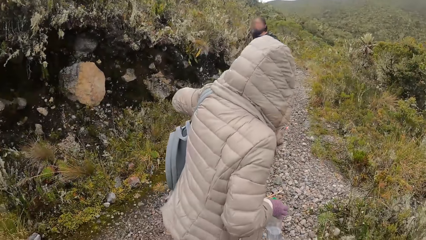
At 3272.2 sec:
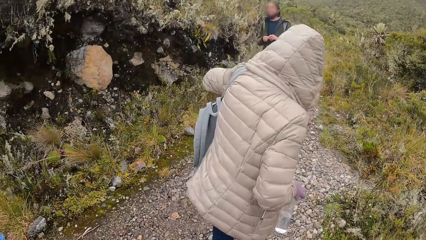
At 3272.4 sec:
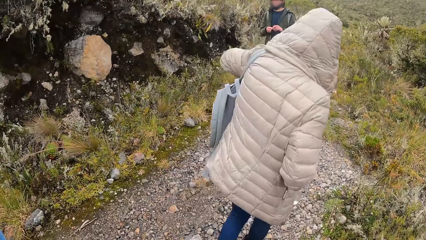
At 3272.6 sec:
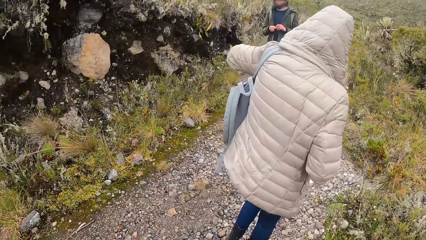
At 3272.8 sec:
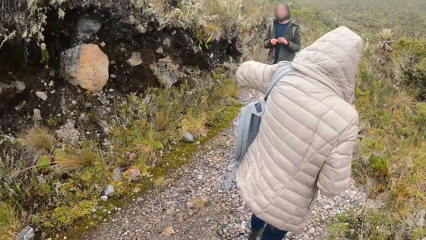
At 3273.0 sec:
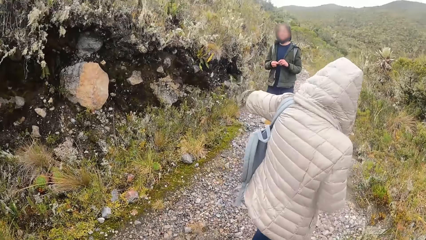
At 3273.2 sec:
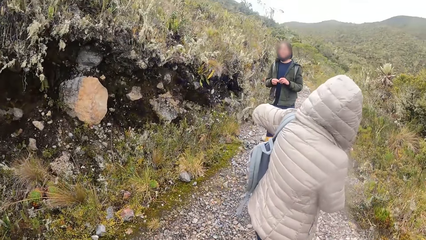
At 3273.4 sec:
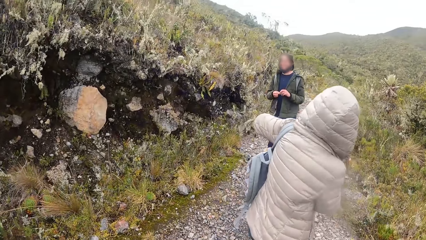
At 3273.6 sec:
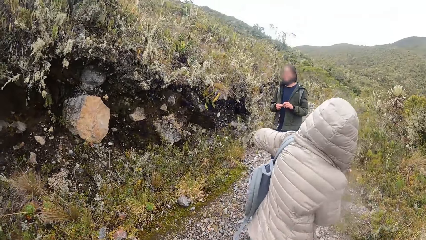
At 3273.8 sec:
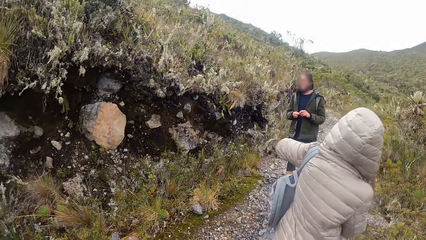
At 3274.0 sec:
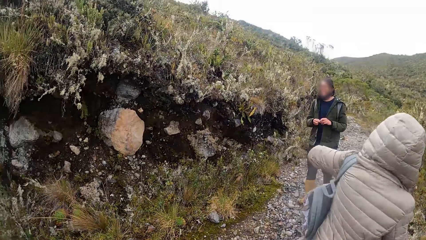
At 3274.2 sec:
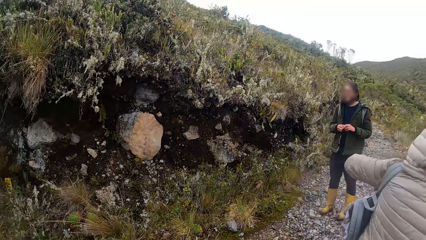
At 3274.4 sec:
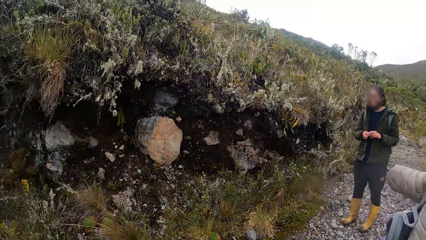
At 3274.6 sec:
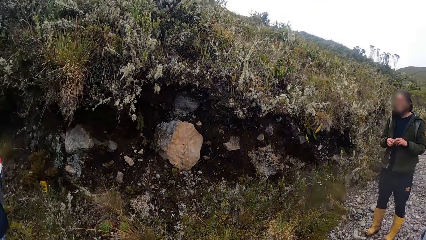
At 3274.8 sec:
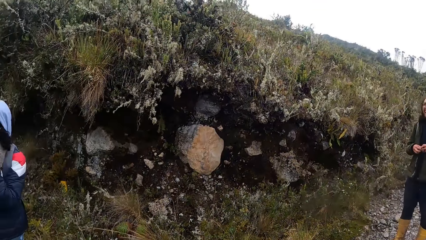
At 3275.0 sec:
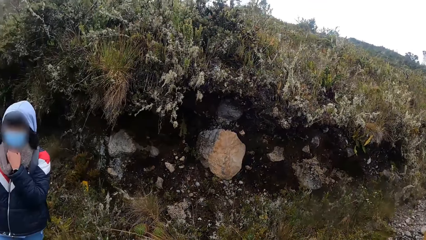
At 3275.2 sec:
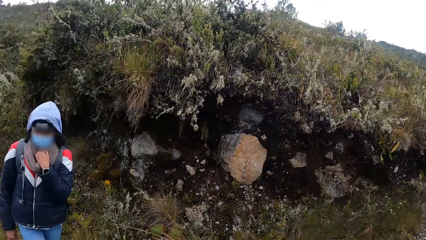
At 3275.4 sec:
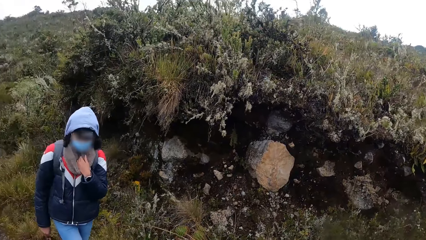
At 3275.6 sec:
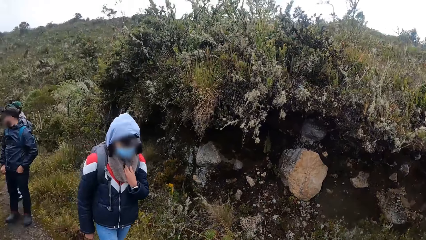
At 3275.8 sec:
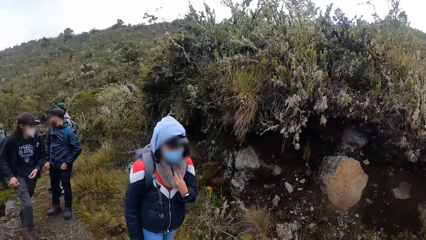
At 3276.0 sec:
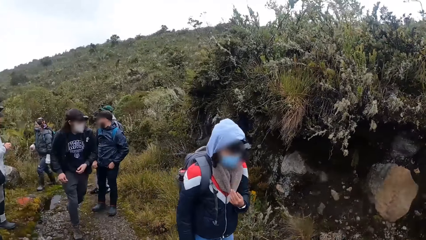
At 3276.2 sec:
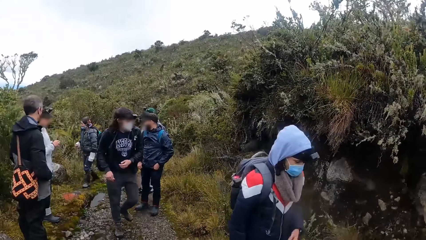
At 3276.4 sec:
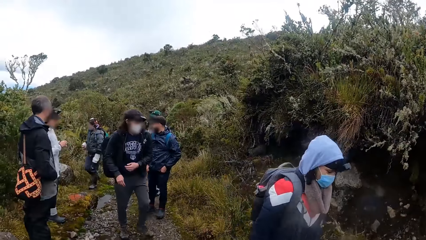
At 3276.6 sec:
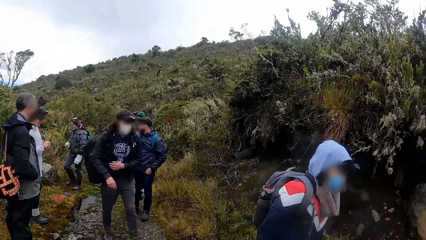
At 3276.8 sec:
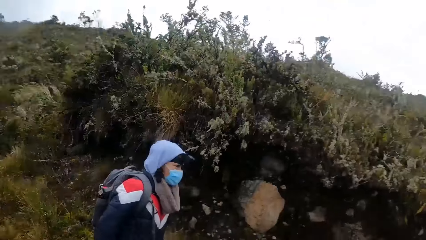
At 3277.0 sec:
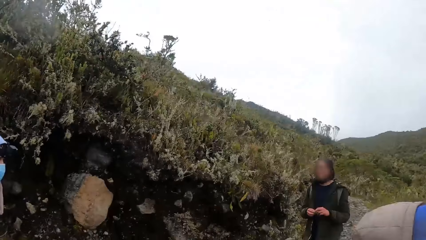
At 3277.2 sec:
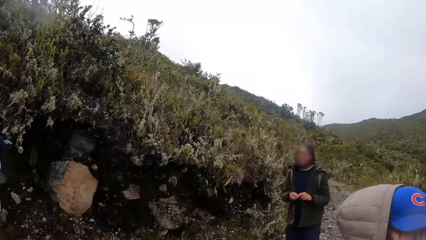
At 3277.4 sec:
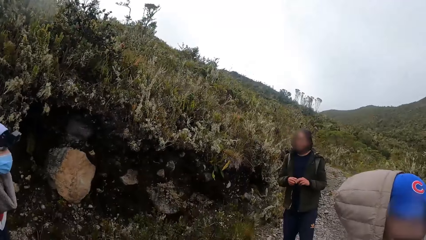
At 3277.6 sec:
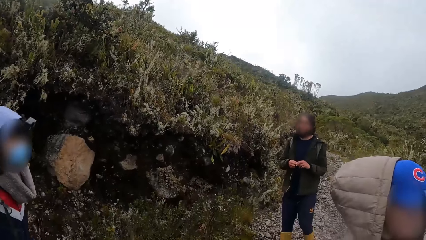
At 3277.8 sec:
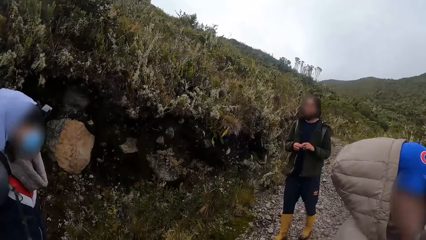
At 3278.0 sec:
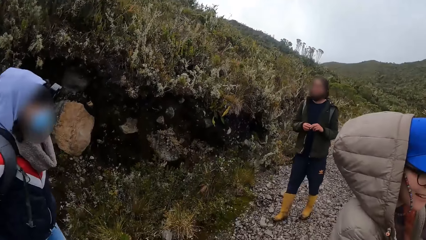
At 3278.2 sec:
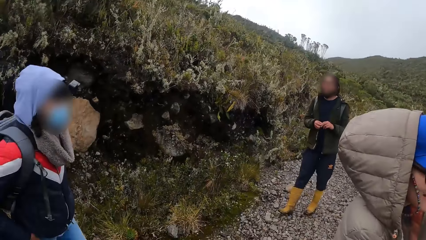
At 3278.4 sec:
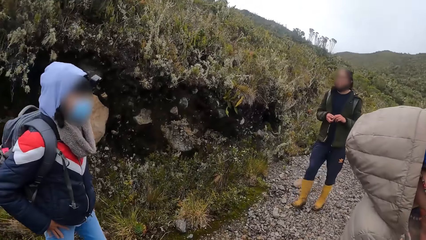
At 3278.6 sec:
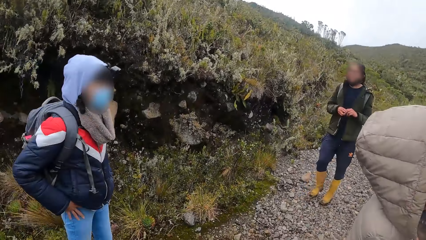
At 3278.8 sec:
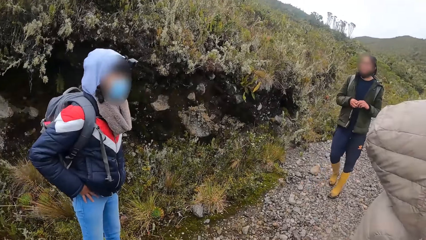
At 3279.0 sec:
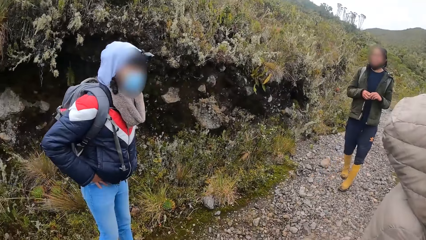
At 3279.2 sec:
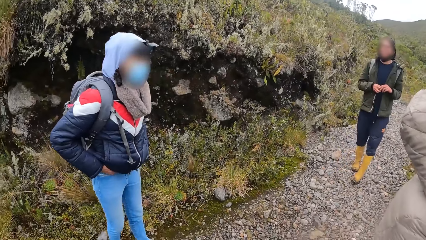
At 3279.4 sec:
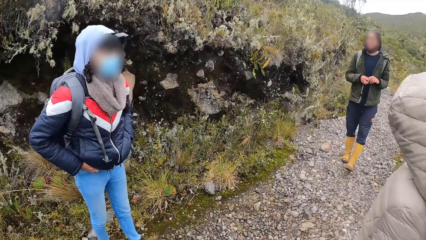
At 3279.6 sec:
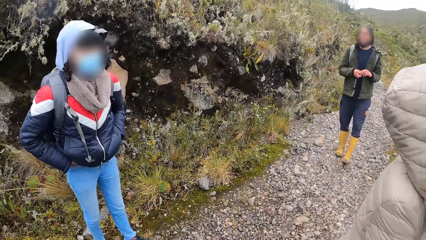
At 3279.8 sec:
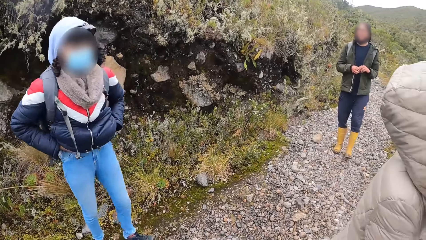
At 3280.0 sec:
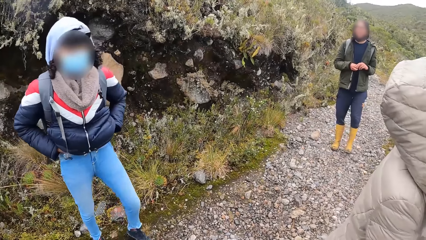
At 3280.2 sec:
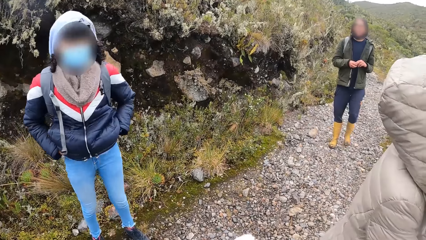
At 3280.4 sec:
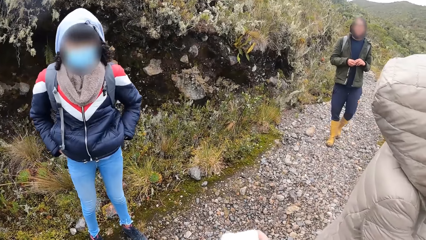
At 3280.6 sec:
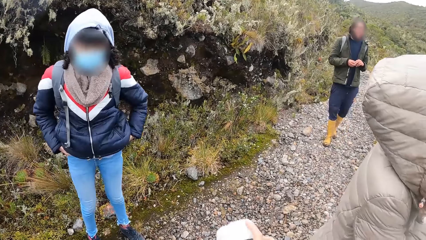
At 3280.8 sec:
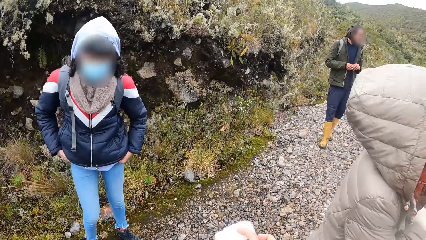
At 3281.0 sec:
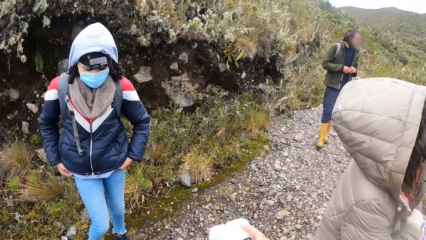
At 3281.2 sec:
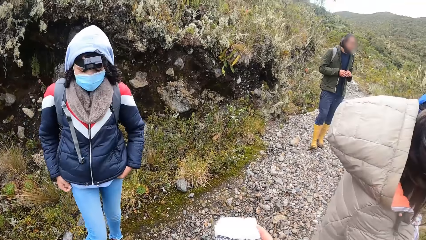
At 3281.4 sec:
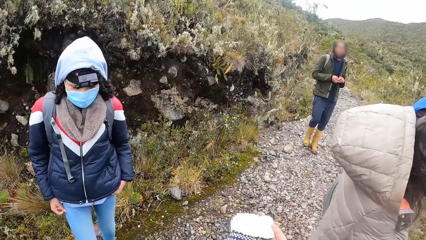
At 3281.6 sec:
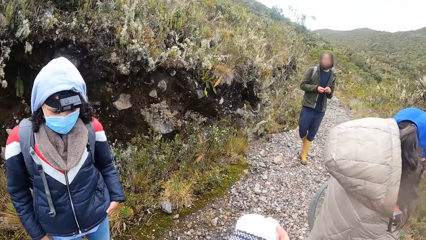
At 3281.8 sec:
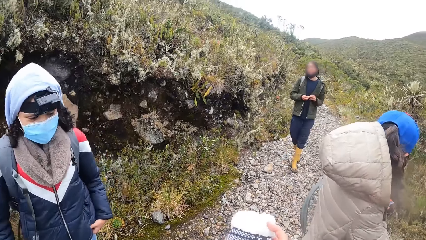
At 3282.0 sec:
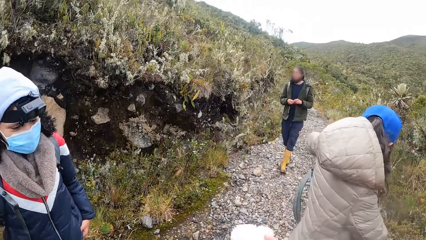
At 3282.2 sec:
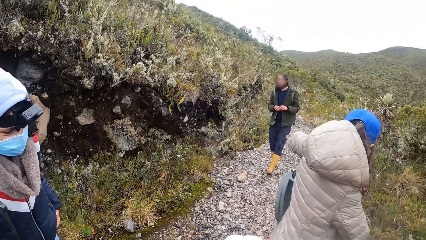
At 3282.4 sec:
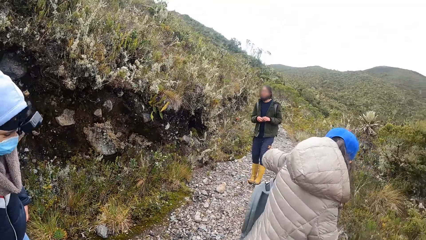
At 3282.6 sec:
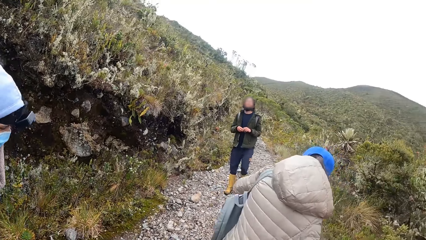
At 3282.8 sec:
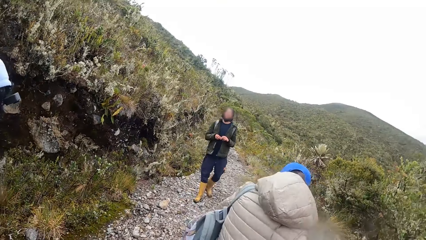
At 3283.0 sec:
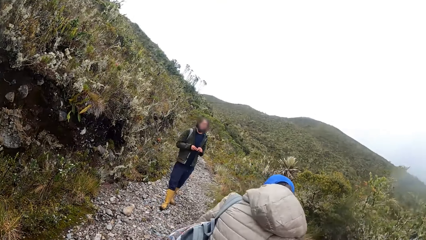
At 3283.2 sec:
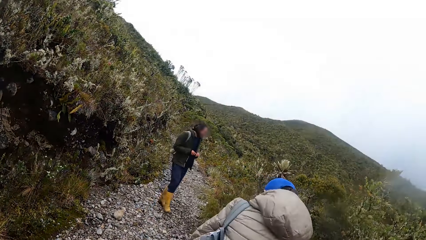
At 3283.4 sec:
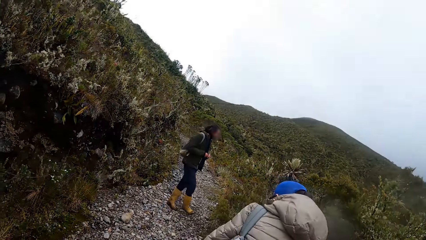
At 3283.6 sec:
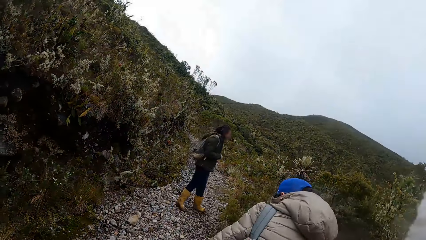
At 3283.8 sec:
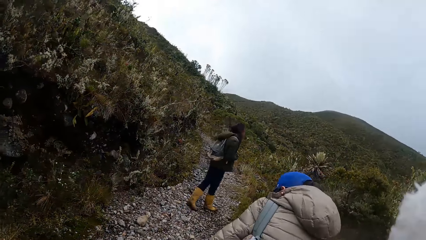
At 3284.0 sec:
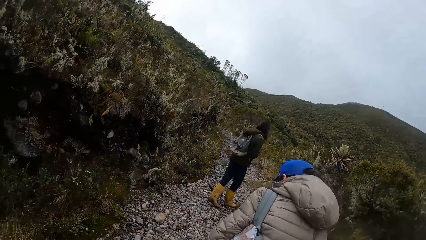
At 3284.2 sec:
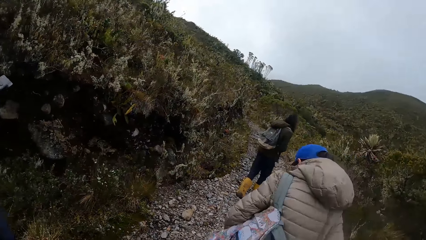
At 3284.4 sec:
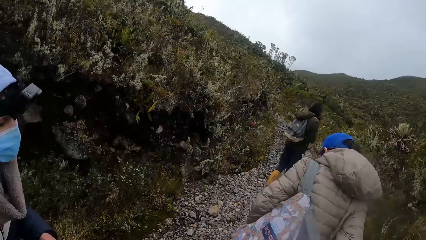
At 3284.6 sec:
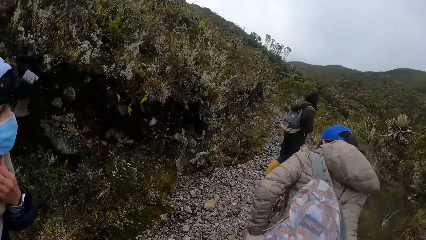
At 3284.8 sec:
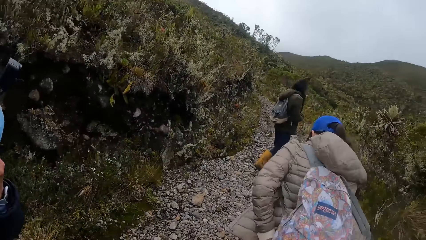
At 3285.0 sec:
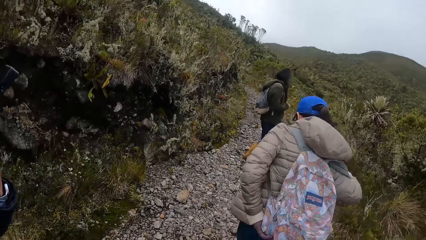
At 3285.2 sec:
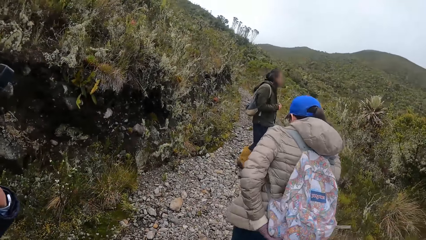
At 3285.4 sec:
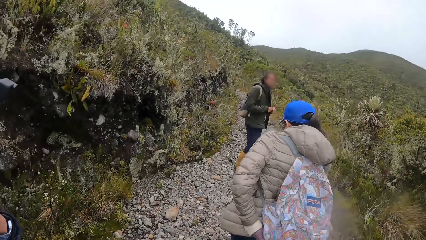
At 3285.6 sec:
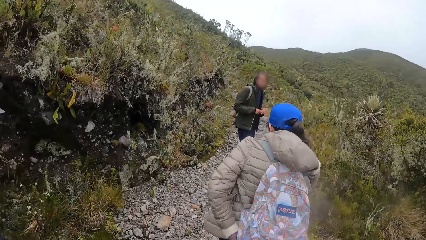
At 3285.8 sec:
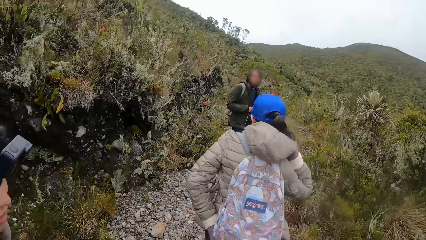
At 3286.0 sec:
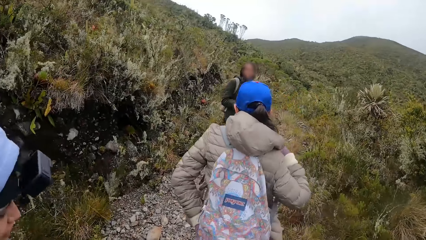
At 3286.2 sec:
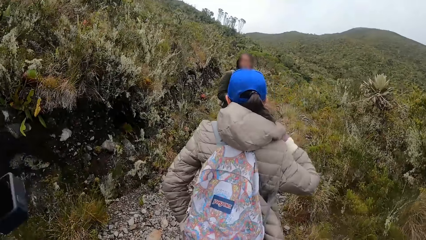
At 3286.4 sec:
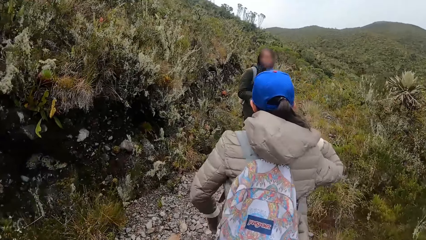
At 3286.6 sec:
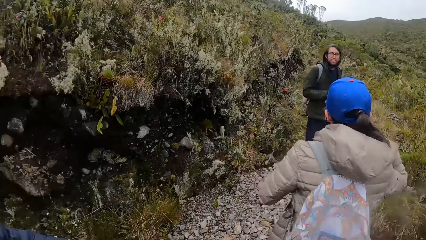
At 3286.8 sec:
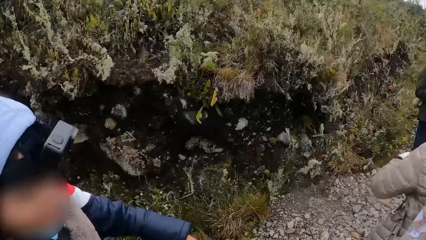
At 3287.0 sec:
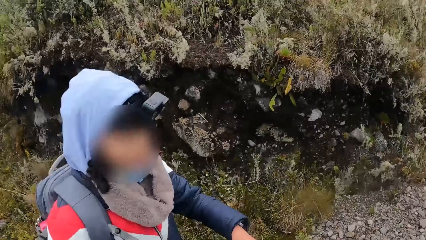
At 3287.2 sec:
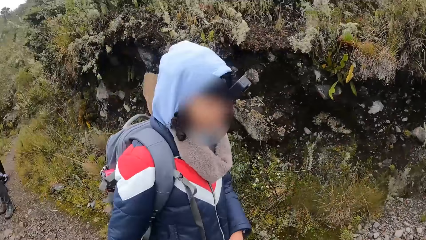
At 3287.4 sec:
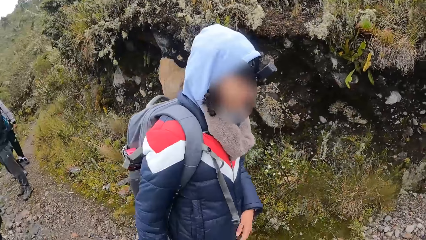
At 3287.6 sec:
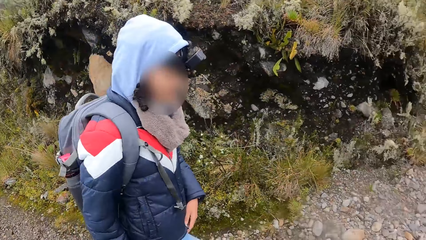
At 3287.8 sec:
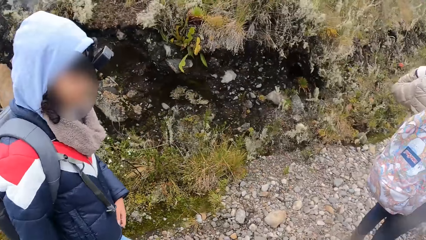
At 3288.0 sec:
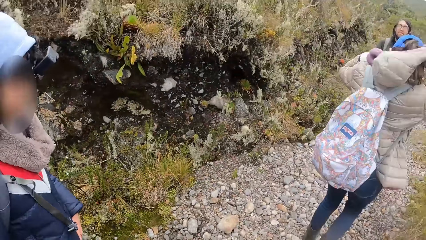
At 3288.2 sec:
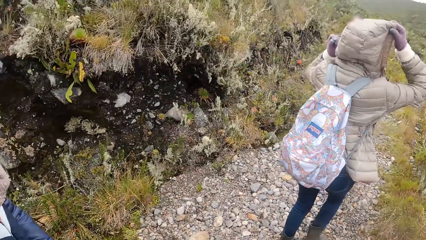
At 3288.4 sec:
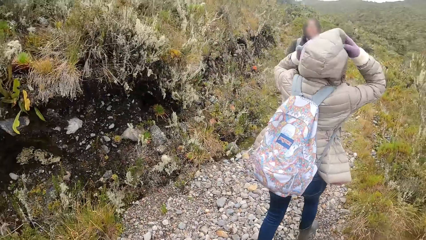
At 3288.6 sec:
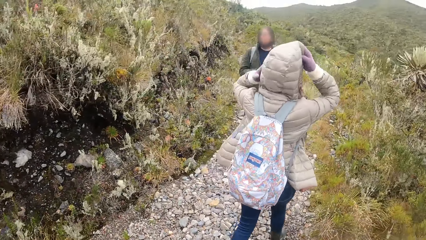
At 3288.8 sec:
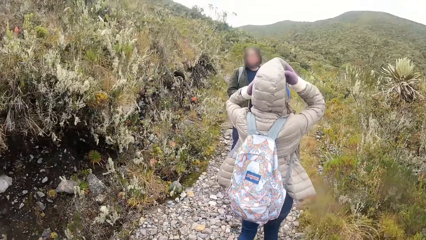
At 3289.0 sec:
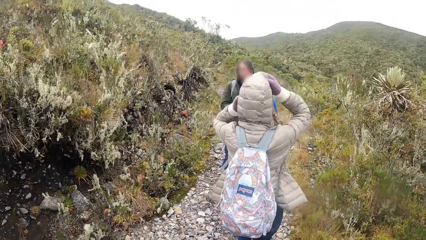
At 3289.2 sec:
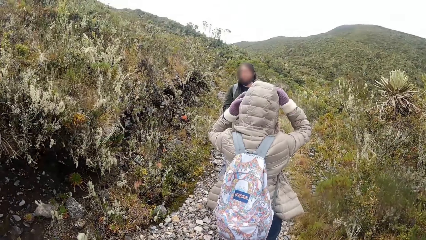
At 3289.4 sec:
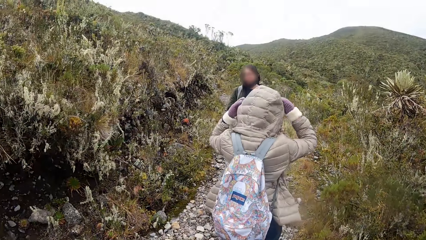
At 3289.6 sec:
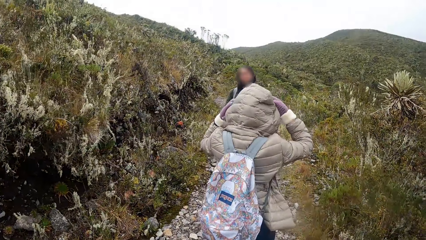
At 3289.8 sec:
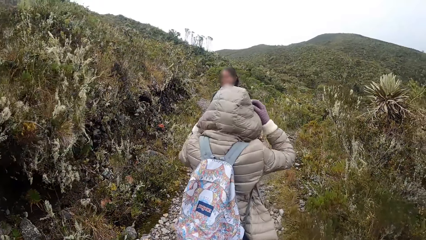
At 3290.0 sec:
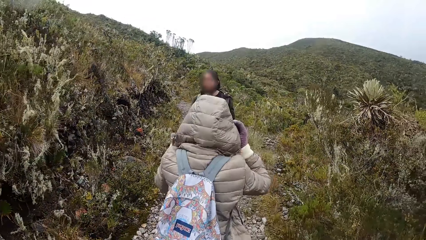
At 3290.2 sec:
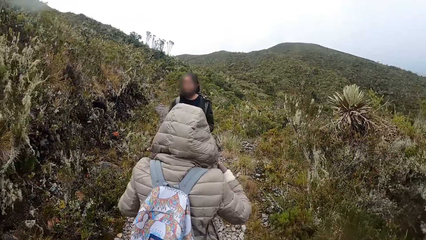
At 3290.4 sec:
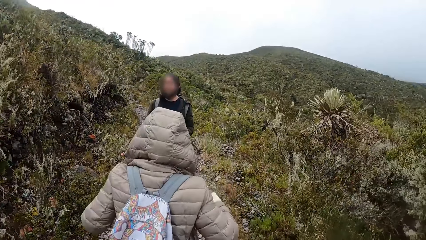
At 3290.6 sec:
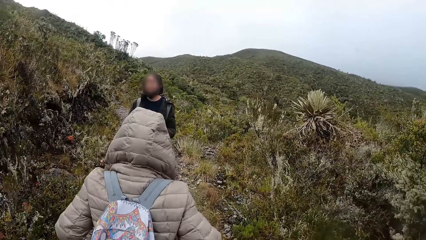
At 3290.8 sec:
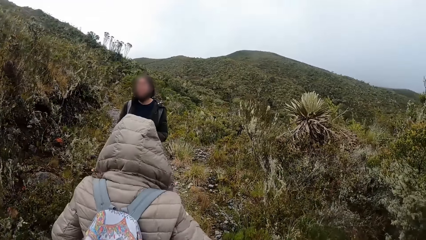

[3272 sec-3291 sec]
The woman adjusts her trouser with her hands. The camera wearer climbs up a hill. They interact with a man, another woman, and the woman. The other woman covers her head with the jacket hood in her hands.
